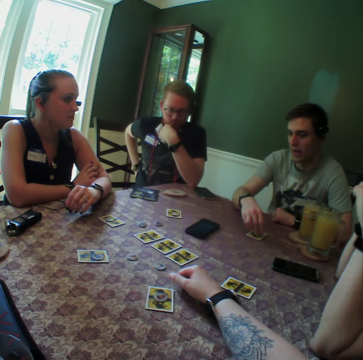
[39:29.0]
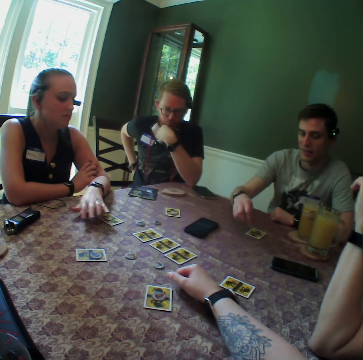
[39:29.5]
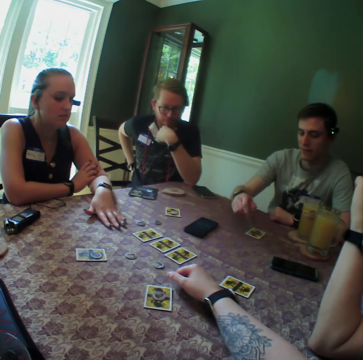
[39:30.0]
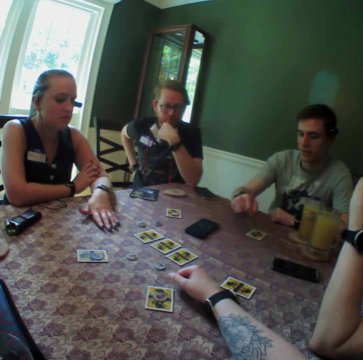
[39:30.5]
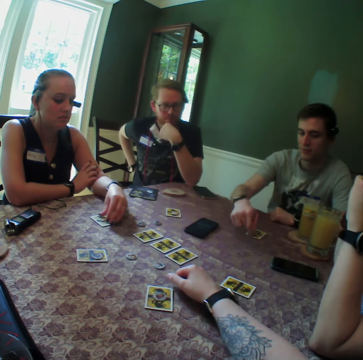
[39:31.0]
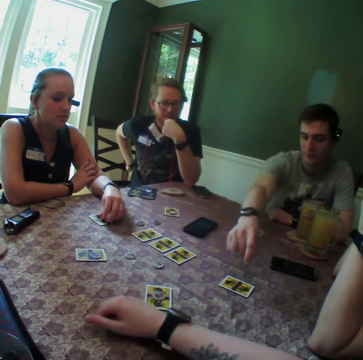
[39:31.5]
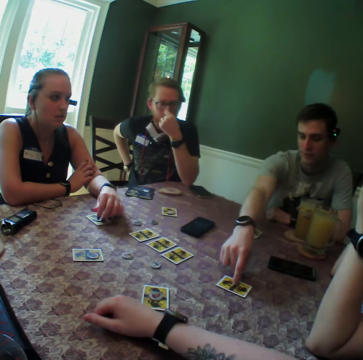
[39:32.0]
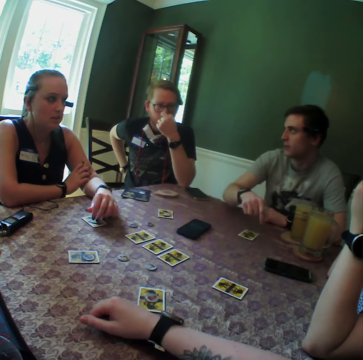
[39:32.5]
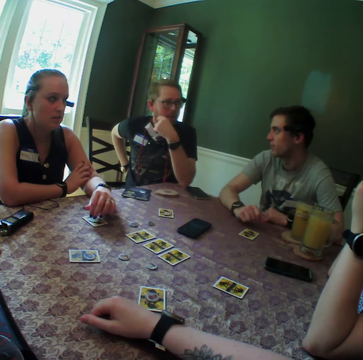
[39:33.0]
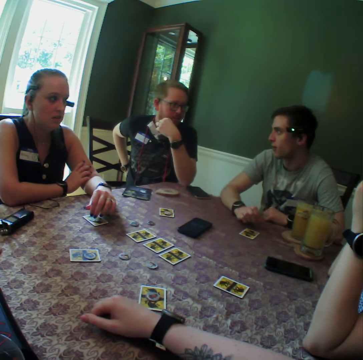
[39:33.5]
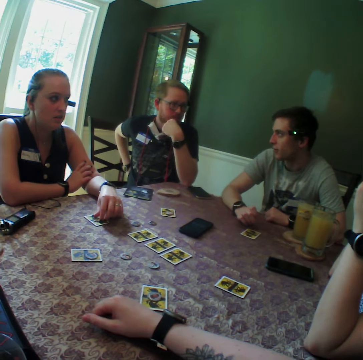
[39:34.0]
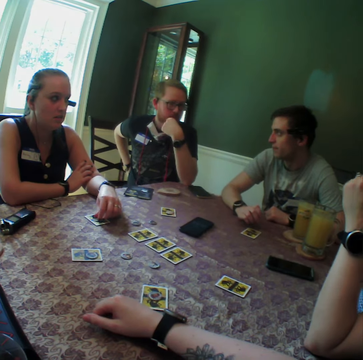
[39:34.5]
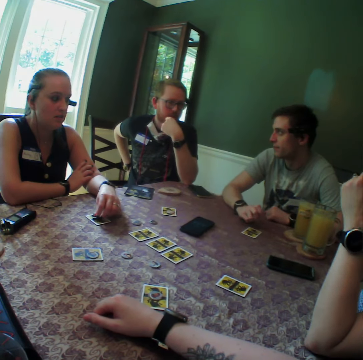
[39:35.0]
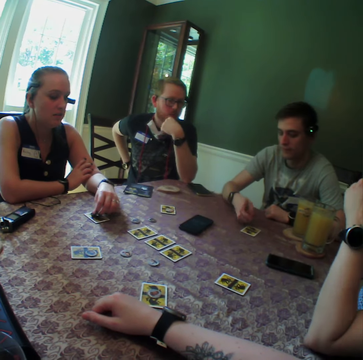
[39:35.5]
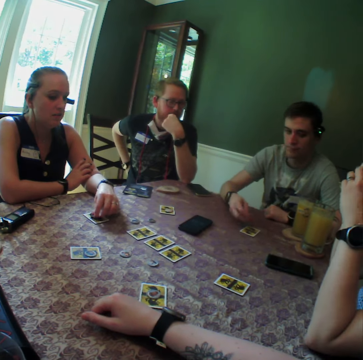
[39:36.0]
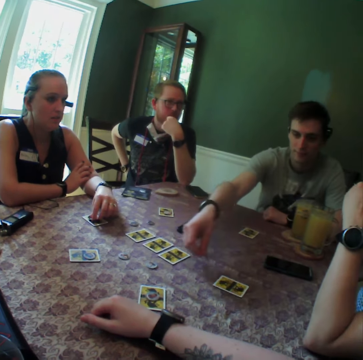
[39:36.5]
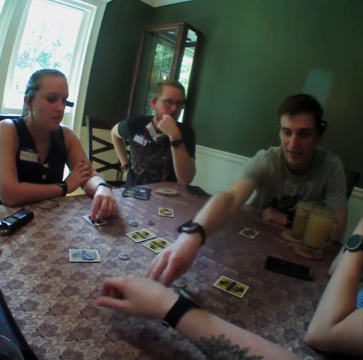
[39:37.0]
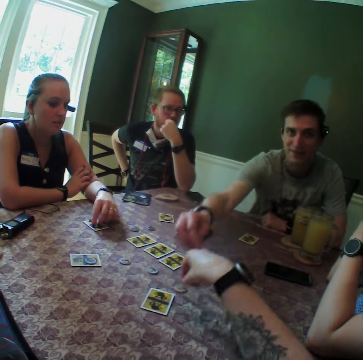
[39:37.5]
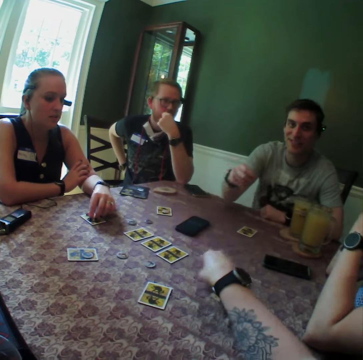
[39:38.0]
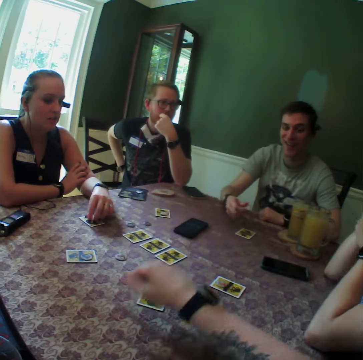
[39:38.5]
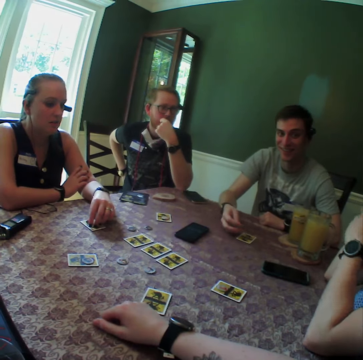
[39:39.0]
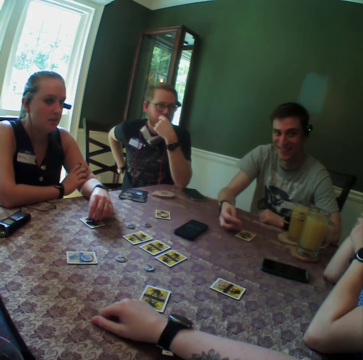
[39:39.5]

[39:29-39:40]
The camera wearer looks around the room. A woman adjusts a card on the table with her left hand. A man touches a card on the table with his right hand. The camera wearer looks around the room. The man drops a chip on a card. The camera wearer moves the chip on the table with his right hand.

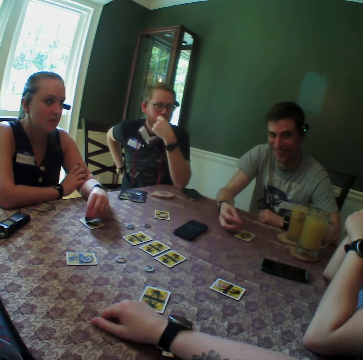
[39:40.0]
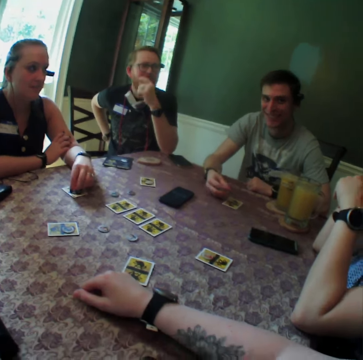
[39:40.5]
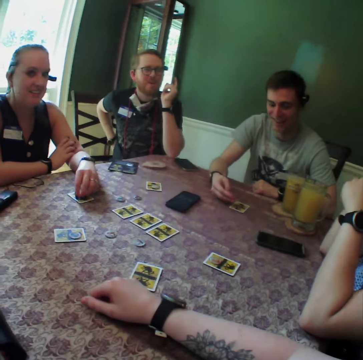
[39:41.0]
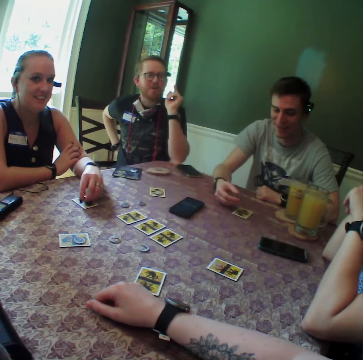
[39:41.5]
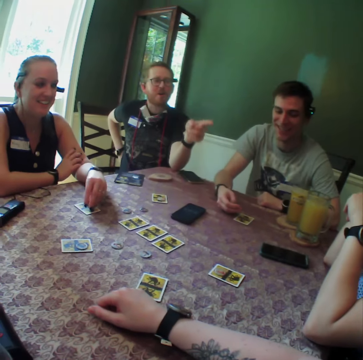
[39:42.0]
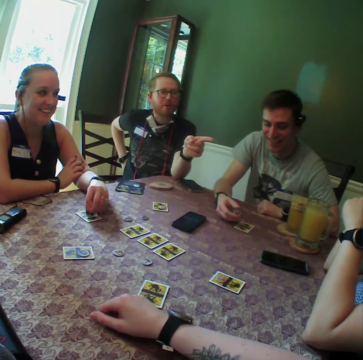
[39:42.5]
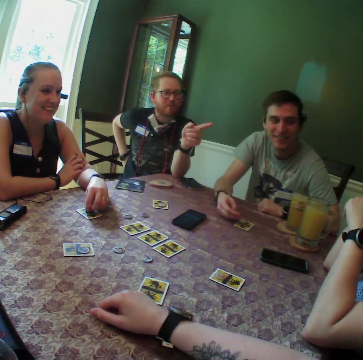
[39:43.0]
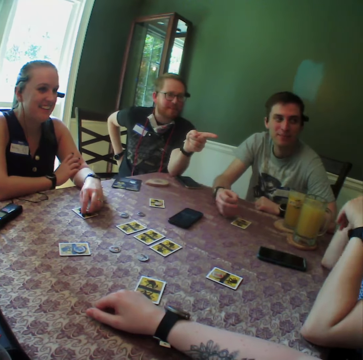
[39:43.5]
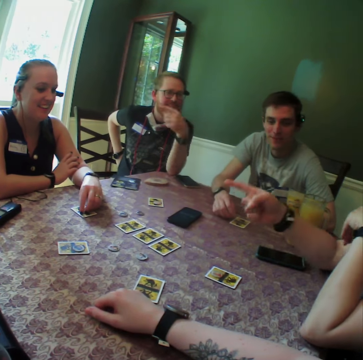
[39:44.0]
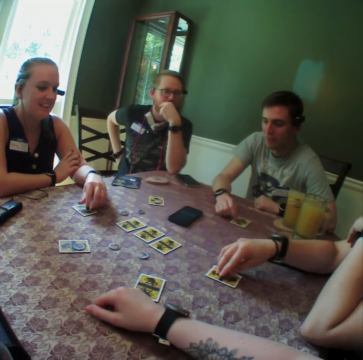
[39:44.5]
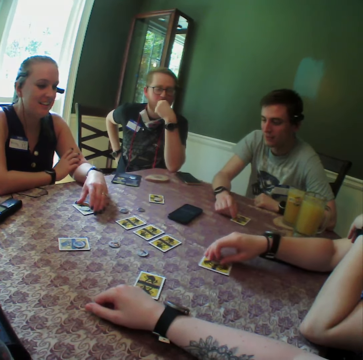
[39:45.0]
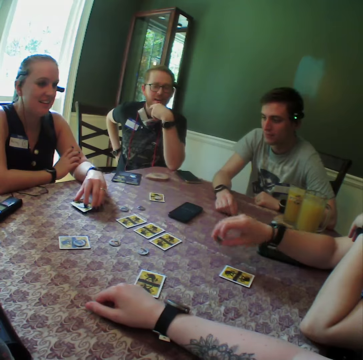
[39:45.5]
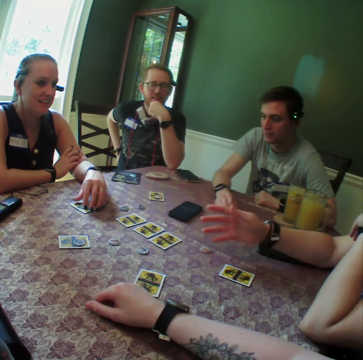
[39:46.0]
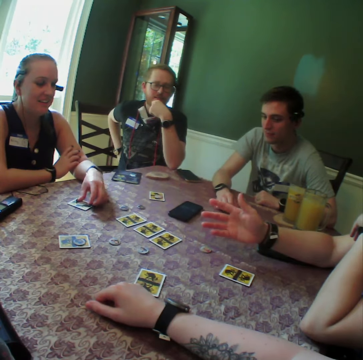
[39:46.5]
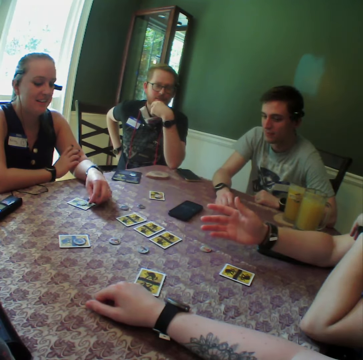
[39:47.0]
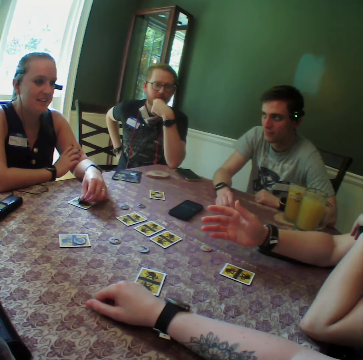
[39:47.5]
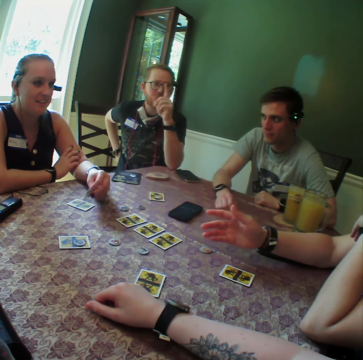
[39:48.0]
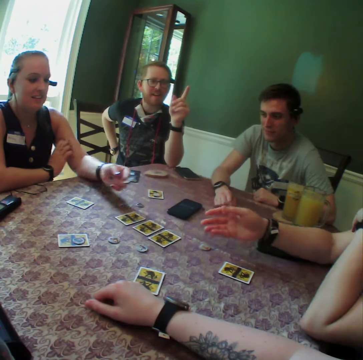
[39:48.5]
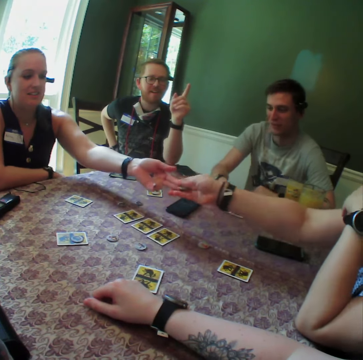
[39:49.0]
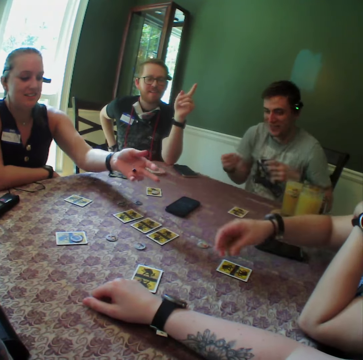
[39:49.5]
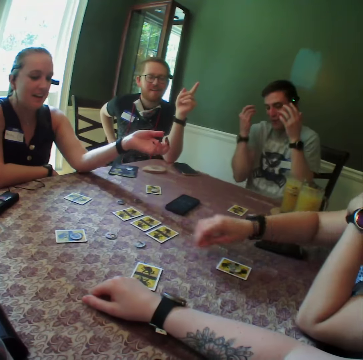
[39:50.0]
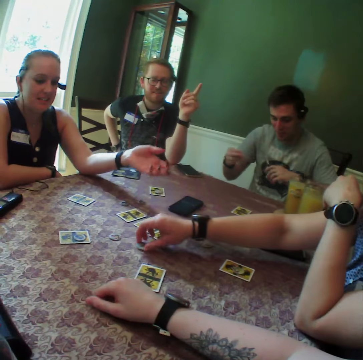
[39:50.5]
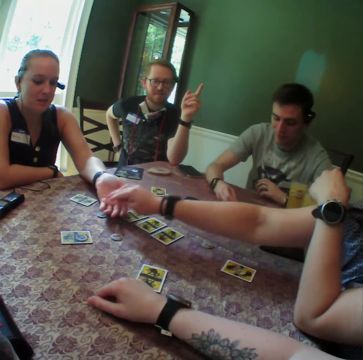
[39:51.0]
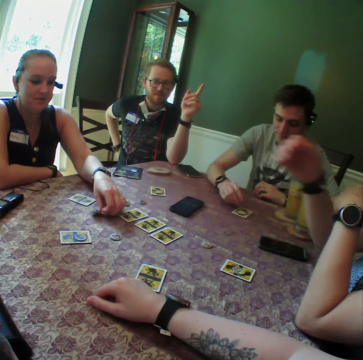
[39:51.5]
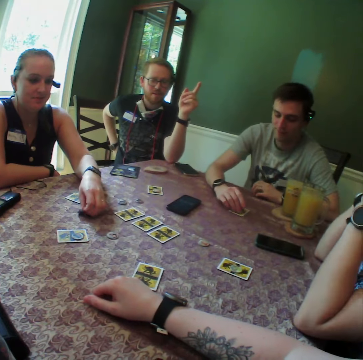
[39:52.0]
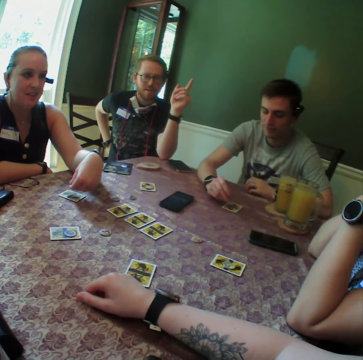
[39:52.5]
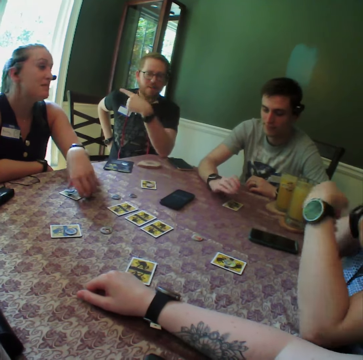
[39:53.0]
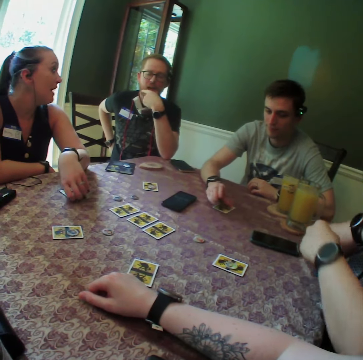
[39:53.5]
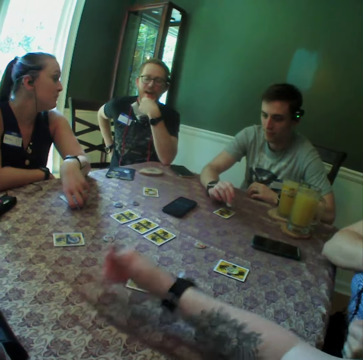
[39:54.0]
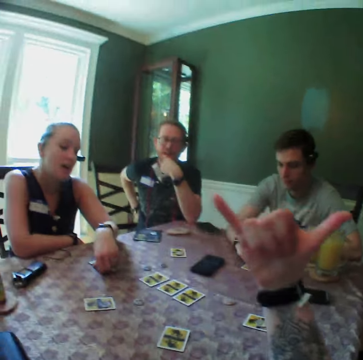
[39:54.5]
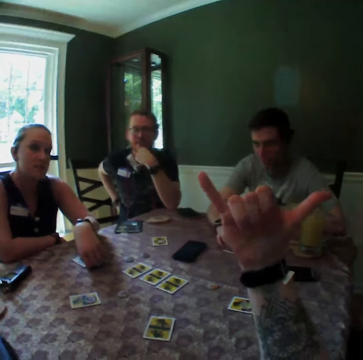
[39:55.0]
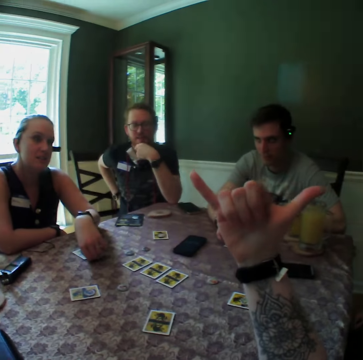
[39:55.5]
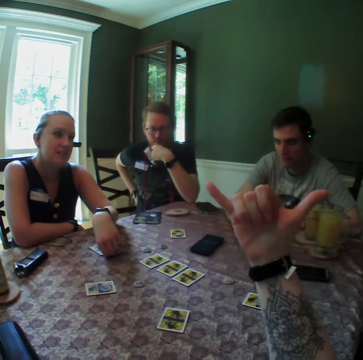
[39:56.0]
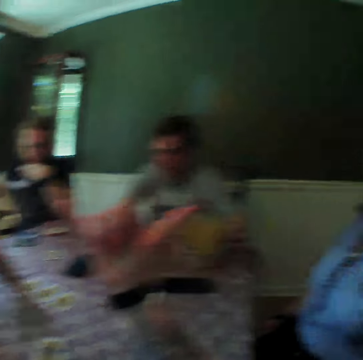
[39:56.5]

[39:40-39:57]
The camera wearer looks around the table. A man uses a hand gesture. Another man uses a hand gesture. A woman moves a card on the table with her right hand and places a chip on the table. Another woman plays with a chip. The other woman moves a card on the table. The first man uses a hand gesture. The other woman passes the chip to the first woman. The first woman collects the chip from the other woman. The other woman hands a card to the first man. The first woman drops chips on the card. A third man moves on his chair. The first woman carries a chip from the table with her right hand and passes the chip to the other woman. The other woman collects the chip from the first woman and picks chips from the table. A third woman touches a card on the table. The camera wearer uses a hand gesture.

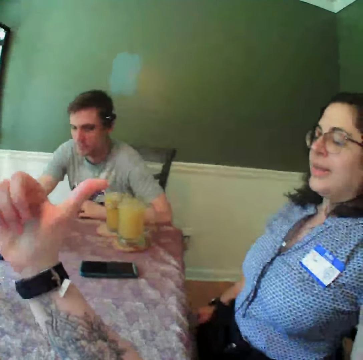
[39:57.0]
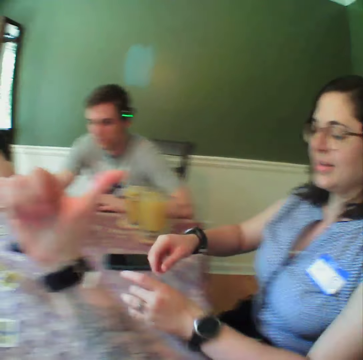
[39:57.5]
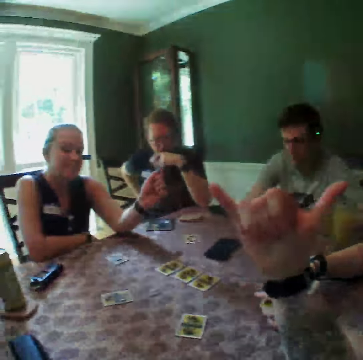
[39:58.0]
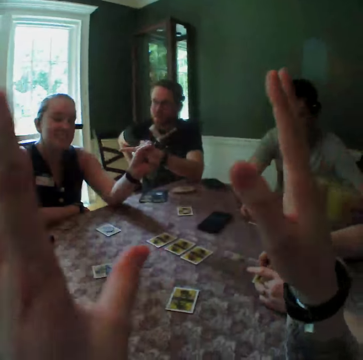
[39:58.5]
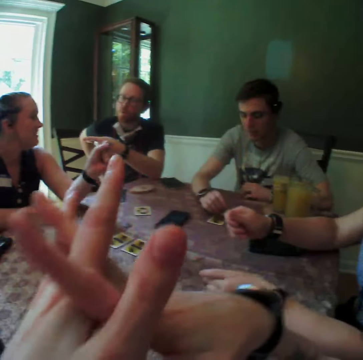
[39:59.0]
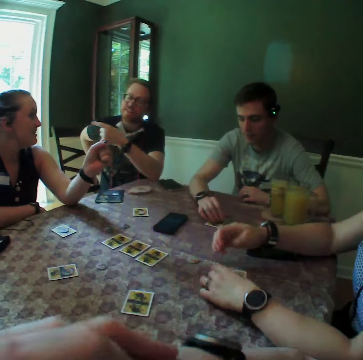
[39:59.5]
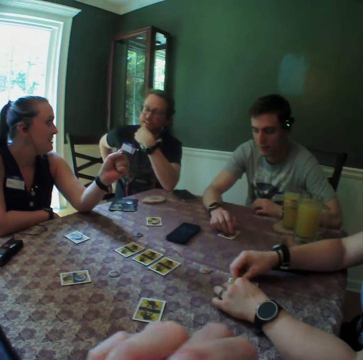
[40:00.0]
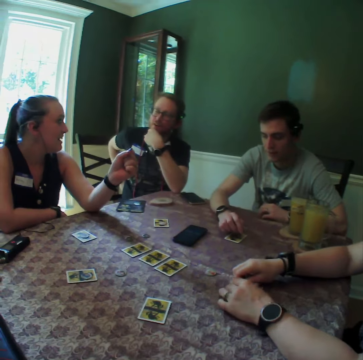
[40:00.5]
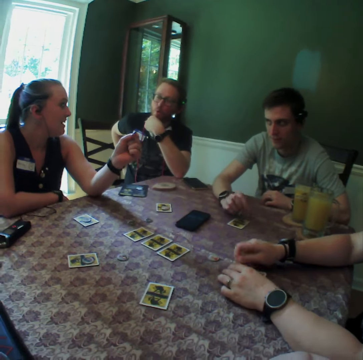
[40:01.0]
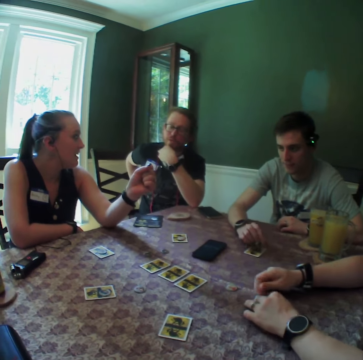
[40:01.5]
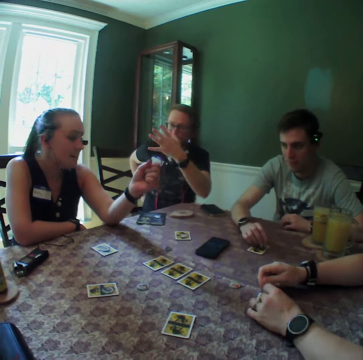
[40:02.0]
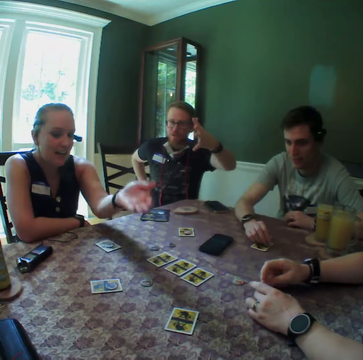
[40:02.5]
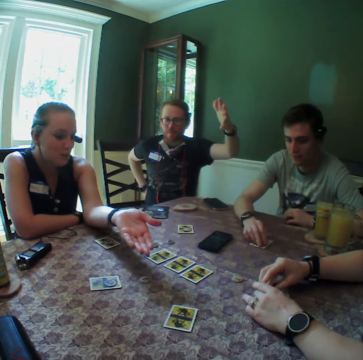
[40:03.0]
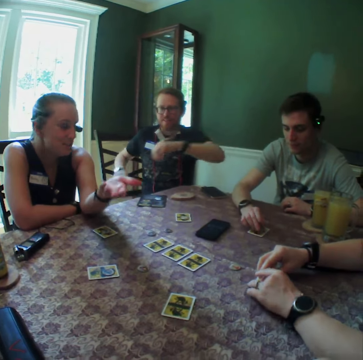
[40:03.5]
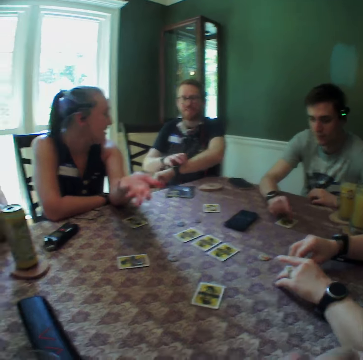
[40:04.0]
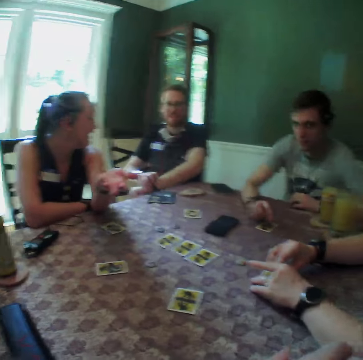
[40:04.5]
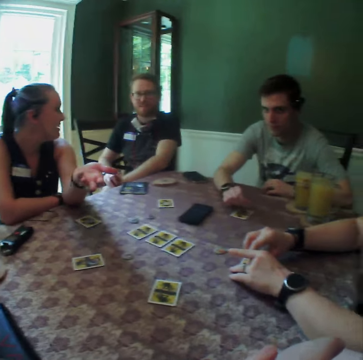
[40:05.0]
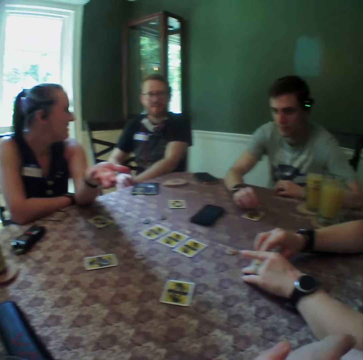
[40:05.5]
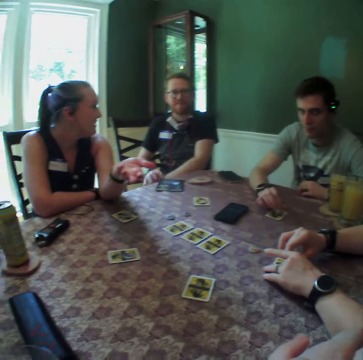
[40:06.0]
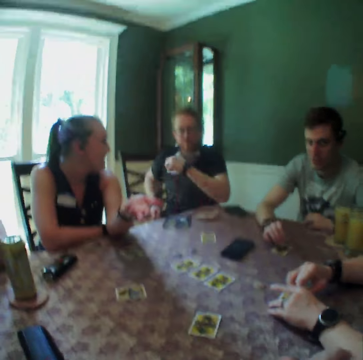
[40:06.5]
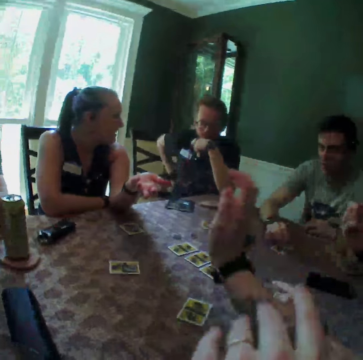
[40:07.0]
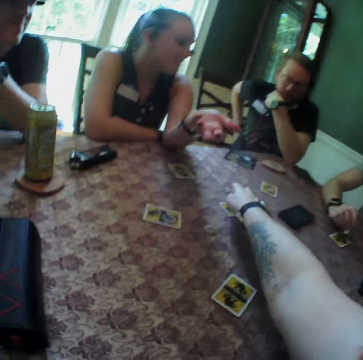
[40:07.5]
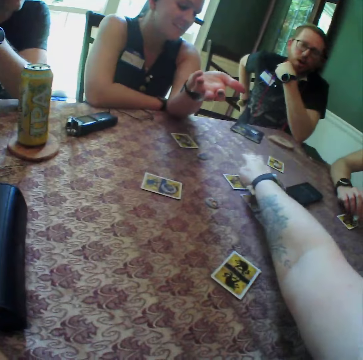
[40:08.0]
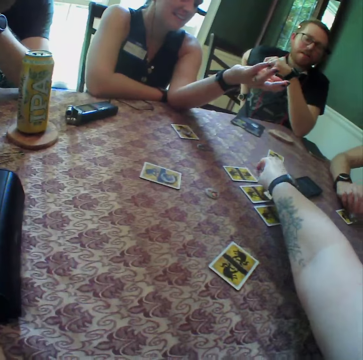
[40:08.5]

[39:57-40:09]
The camera wearer looks around the room. He uses hand gestures and folds his hands. A woman touches a card on the table. Another woman uses a hand gesture. The camera wearer stretches his hand on the table. He adjusts a chip from the table with his right hand.
